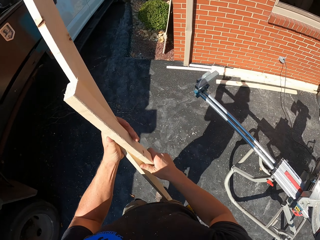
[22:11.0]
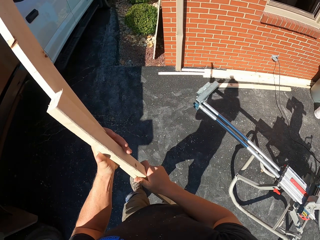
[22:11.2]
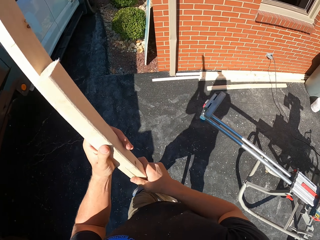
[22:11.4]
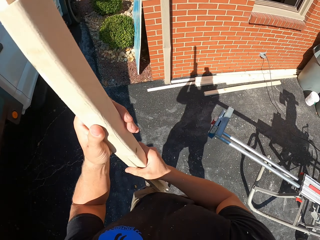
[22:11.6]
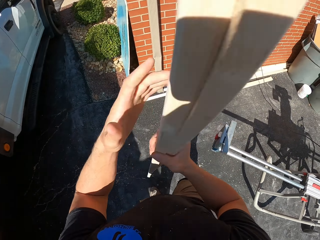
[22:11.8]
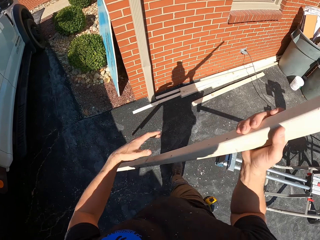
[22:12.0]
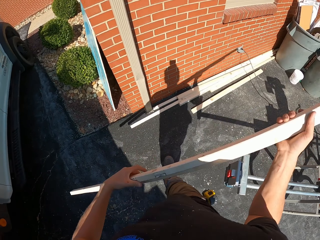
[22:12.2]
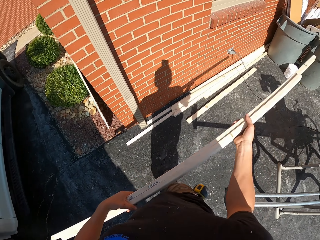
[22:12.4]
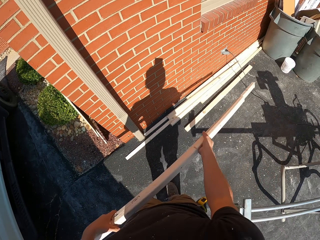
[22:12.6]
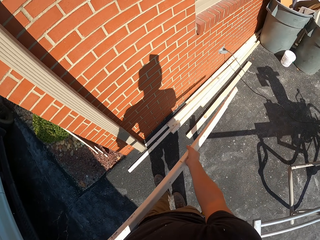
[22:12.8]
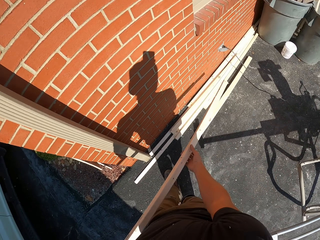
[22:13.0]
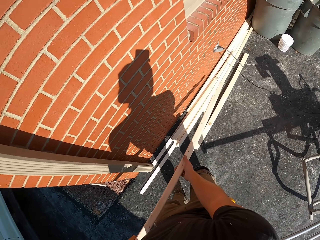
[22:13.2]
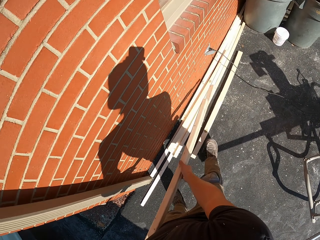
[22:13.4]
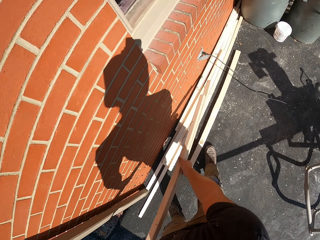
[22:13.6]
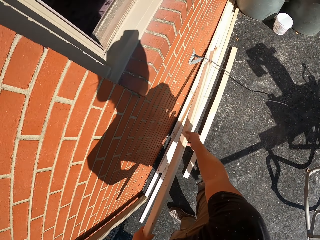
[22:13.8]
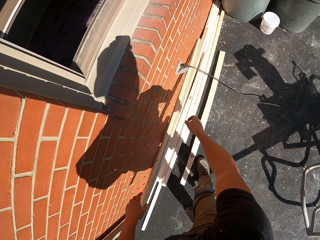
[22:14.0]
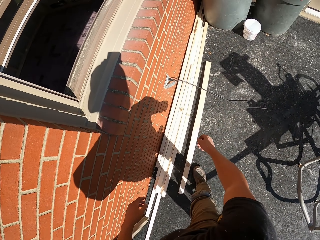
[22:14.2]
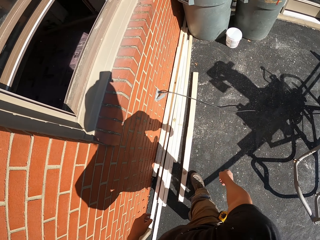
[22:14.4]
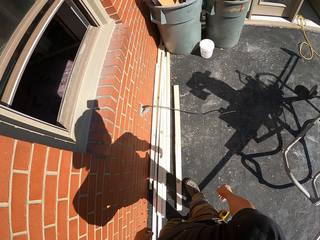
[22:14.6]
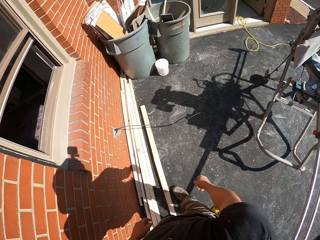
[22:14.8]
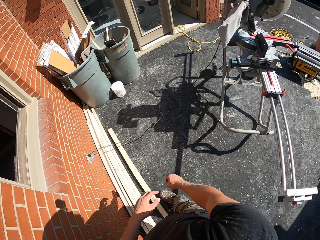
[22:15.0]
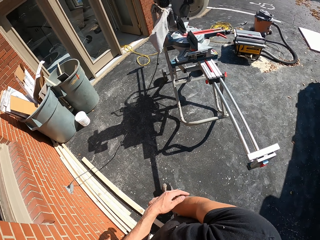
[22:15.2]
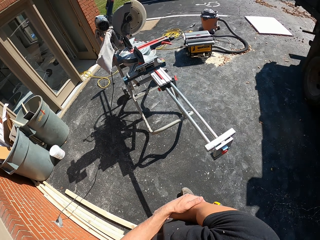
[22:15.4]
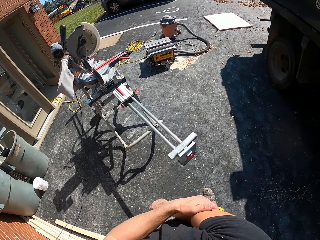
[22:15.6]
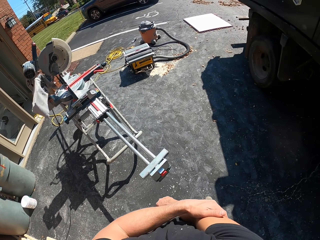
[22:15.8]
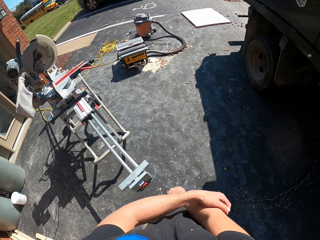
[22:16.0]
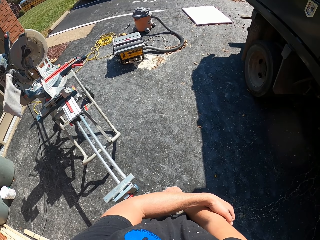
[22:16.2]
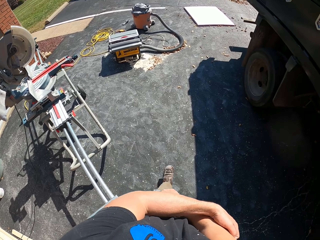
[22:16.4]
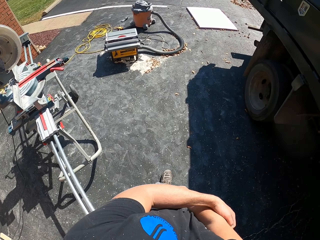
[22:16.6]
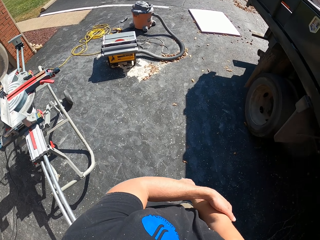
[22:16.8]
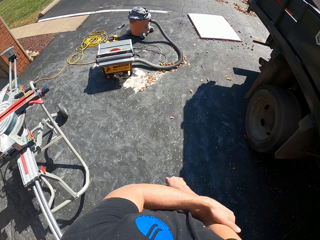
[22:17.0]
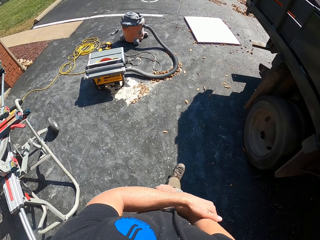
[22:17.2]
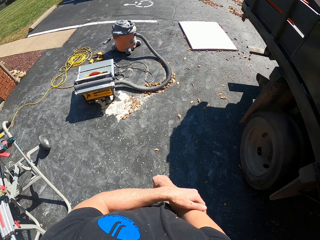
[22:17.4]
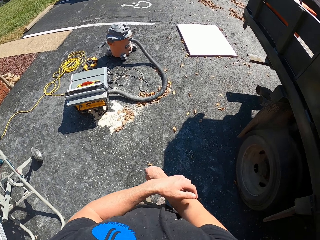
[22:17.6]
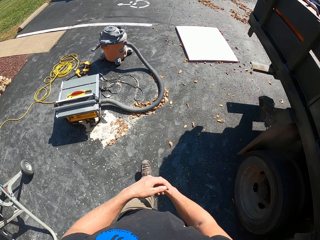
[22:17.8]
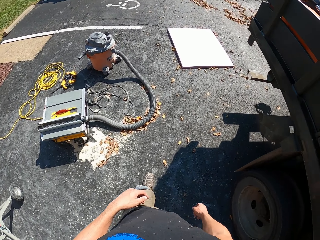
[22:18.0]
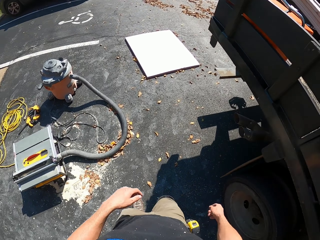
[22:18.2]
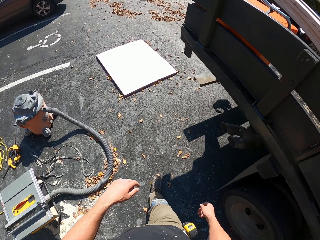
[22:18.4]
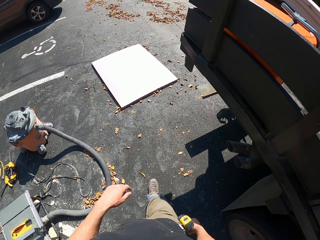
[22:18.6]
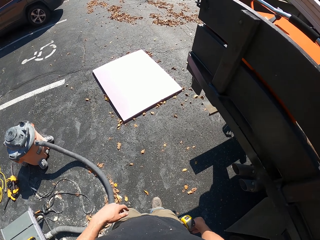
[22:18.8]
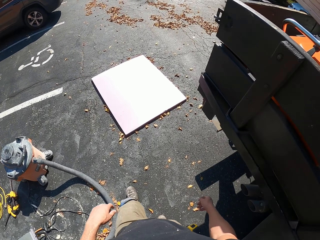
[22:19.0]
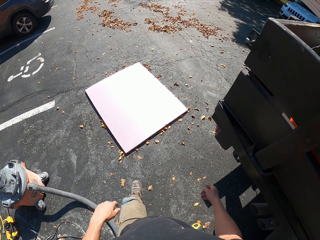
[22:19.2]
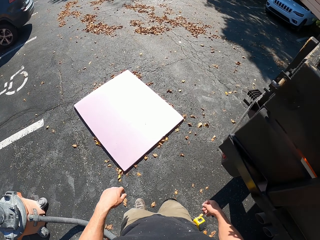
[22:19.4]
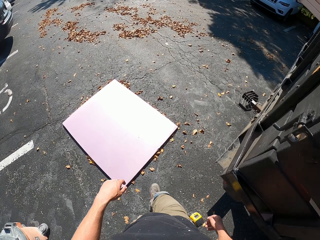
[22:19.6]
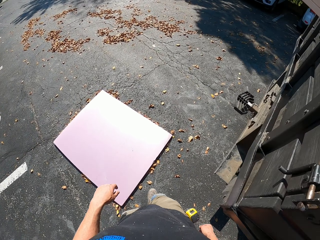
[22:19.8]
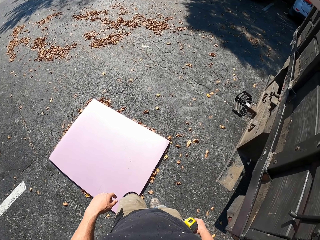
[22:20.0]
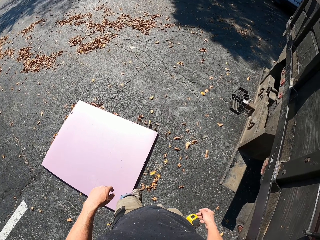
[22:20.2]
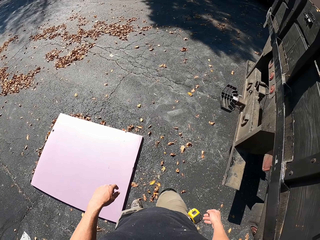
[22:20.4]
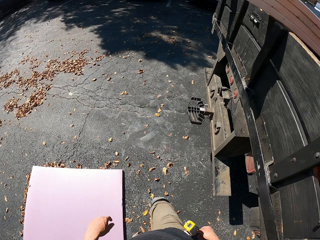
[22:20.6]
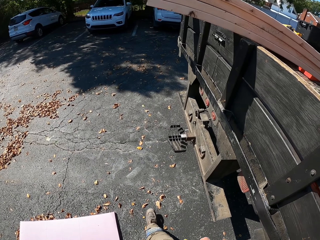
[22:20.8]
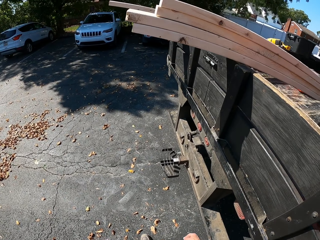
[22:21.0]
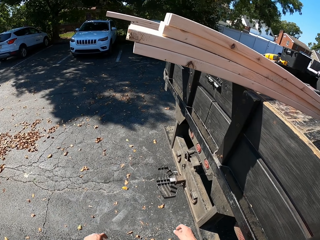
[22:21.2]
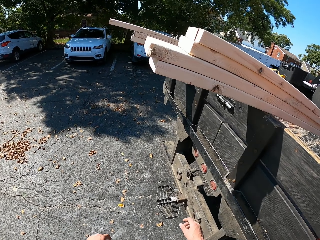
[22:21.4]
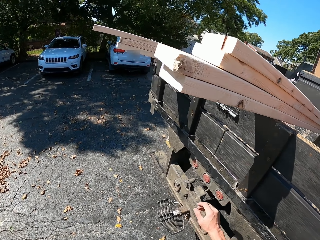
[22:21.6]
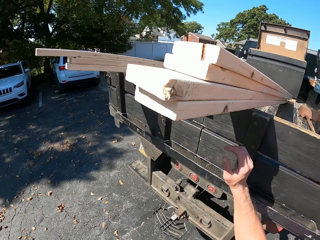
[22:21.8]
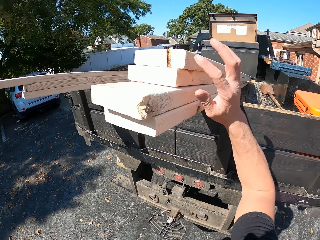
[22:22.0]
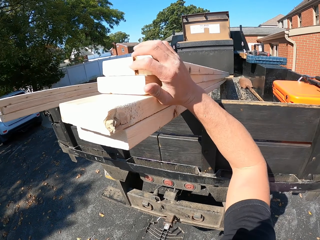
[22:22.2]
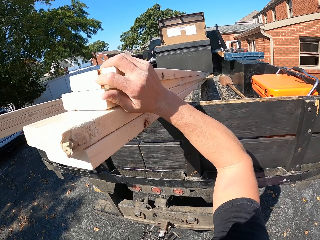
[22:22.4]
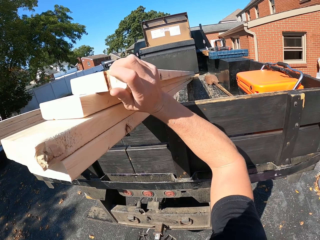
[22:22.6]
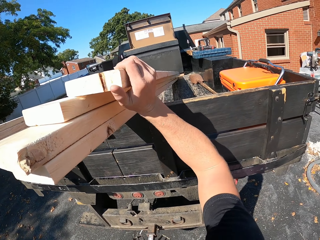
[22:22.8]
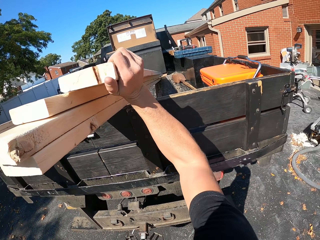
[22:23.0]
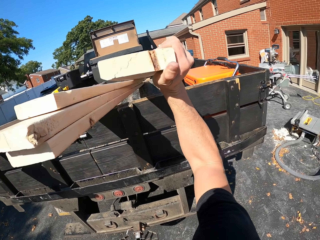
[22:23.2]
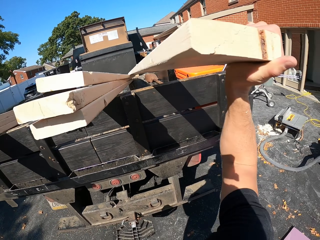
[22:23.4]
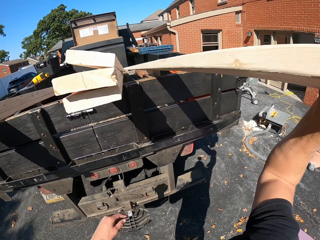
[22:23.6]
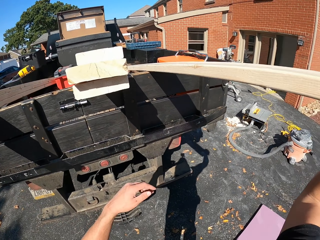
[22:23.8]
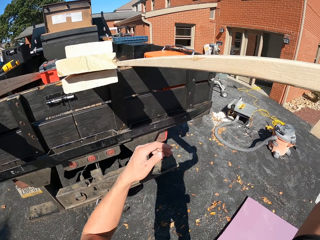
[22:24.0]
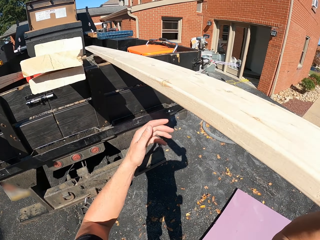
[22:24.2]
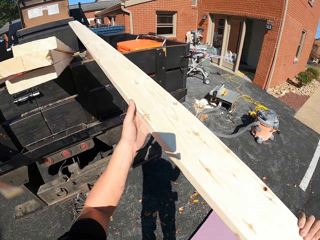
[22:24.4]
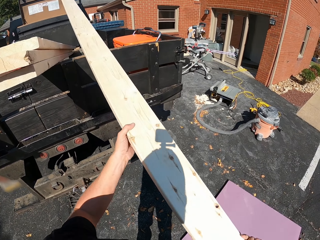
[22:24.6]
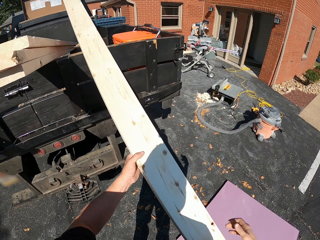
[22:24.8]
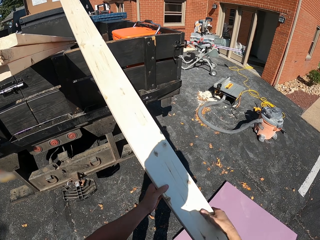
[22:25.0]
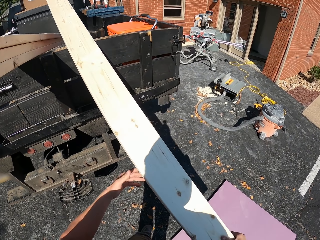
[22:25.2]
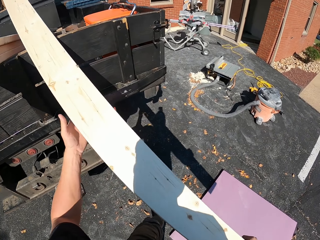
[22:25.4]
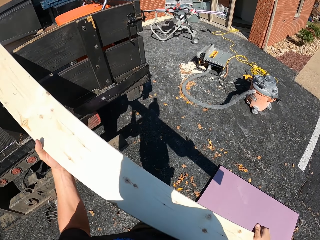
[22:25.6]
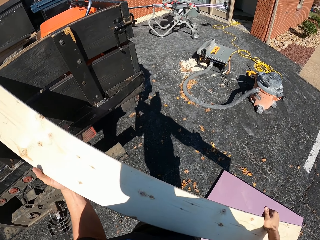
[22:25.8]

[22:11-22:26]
The camera wearer throws the wood together with the other wood on the ground. They move the wood on the ground by left leg. They pick up a wood from the truck.

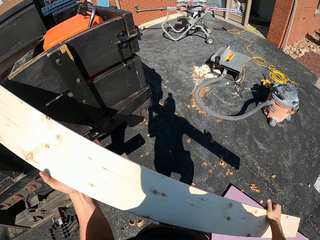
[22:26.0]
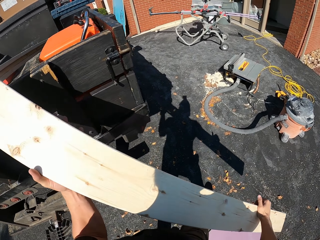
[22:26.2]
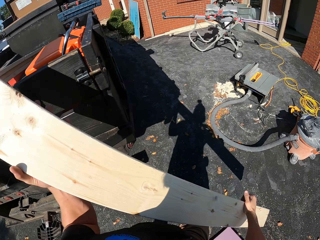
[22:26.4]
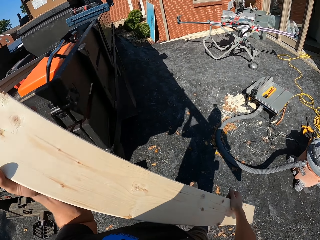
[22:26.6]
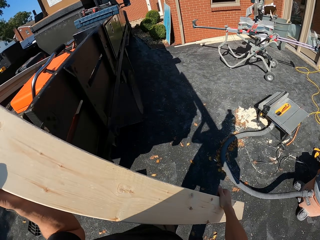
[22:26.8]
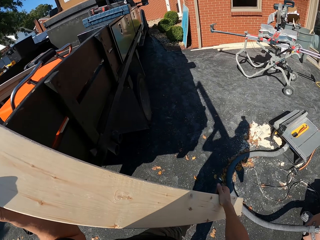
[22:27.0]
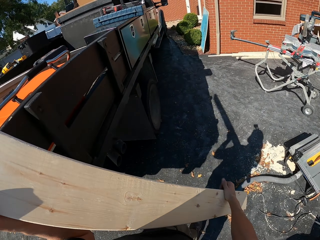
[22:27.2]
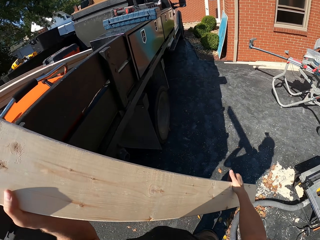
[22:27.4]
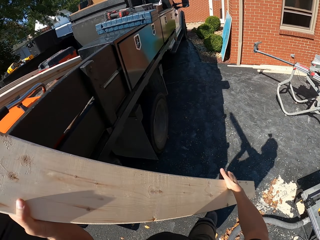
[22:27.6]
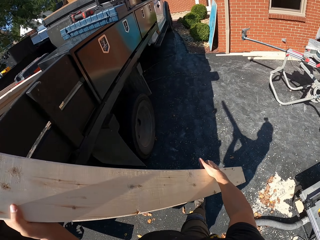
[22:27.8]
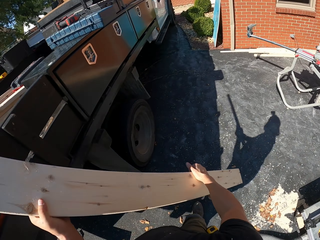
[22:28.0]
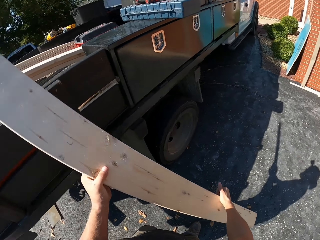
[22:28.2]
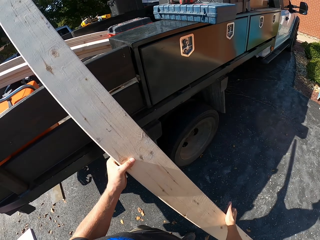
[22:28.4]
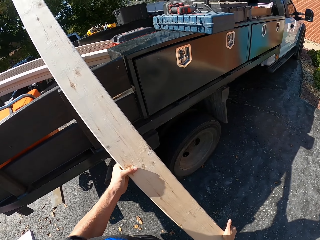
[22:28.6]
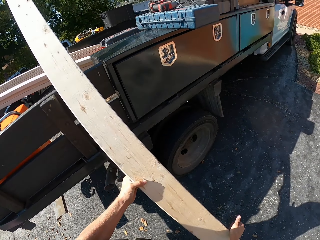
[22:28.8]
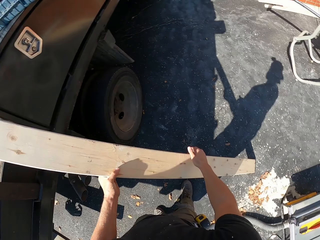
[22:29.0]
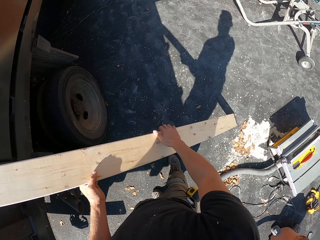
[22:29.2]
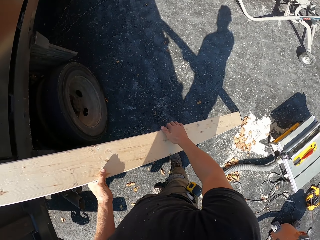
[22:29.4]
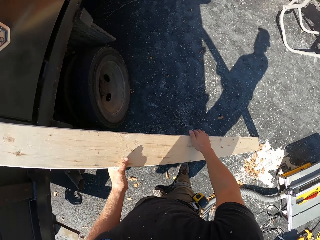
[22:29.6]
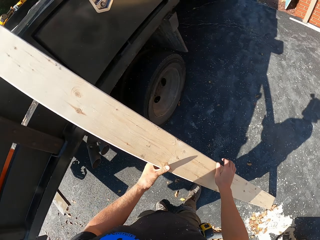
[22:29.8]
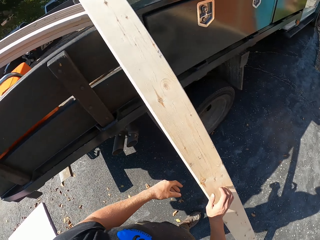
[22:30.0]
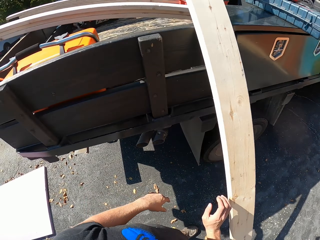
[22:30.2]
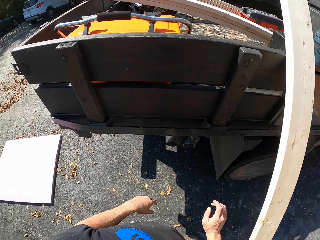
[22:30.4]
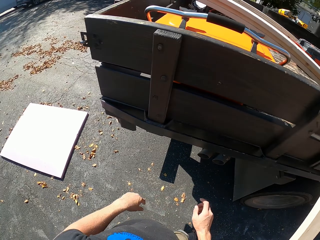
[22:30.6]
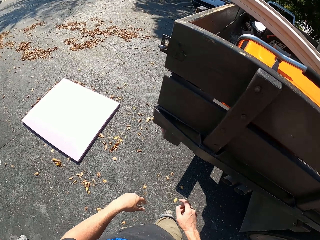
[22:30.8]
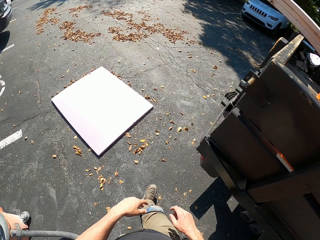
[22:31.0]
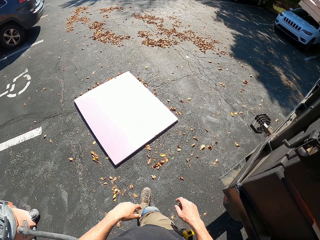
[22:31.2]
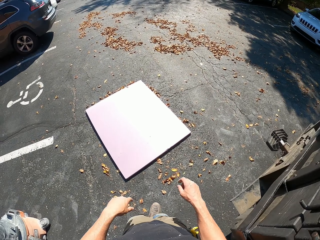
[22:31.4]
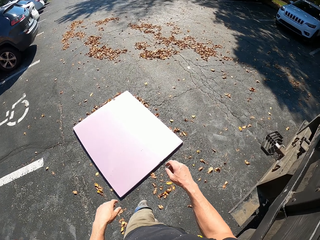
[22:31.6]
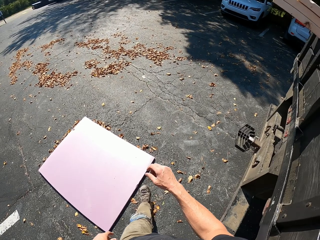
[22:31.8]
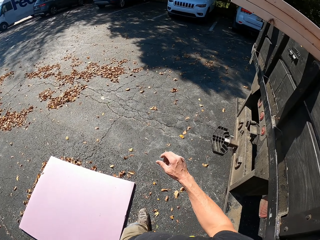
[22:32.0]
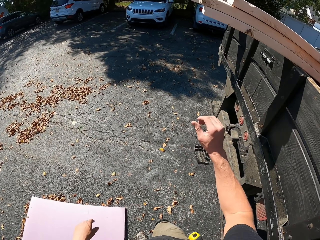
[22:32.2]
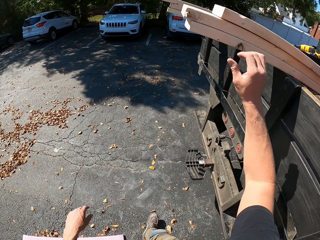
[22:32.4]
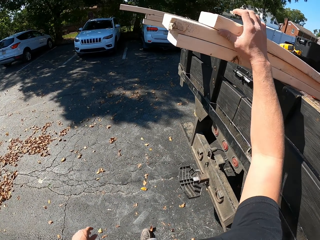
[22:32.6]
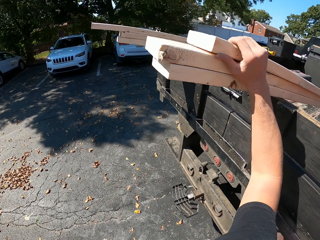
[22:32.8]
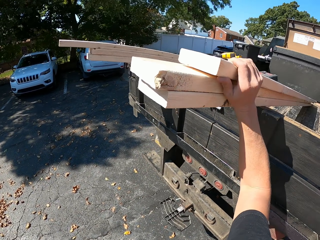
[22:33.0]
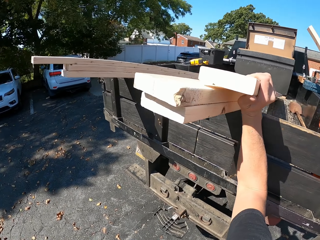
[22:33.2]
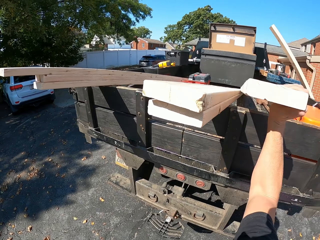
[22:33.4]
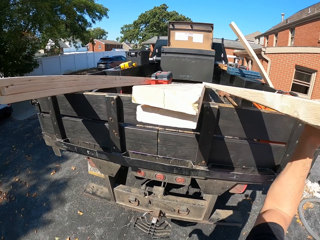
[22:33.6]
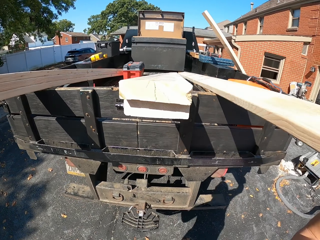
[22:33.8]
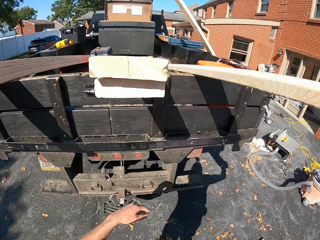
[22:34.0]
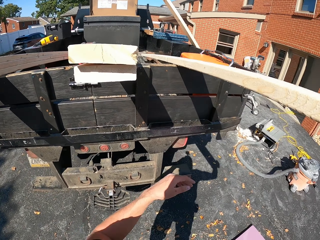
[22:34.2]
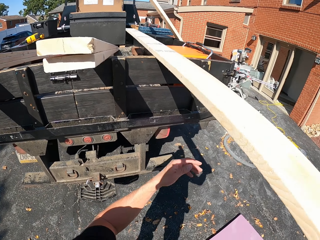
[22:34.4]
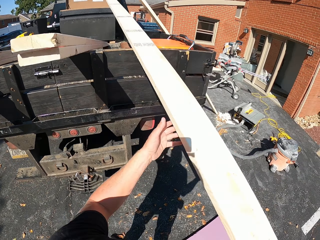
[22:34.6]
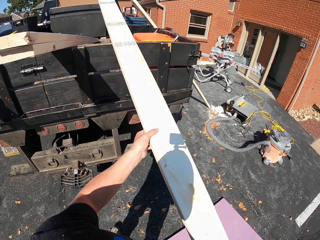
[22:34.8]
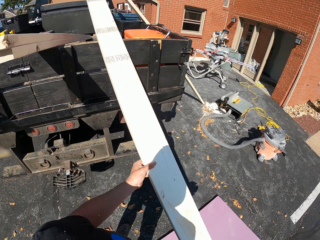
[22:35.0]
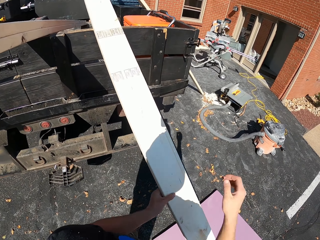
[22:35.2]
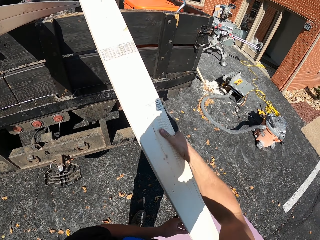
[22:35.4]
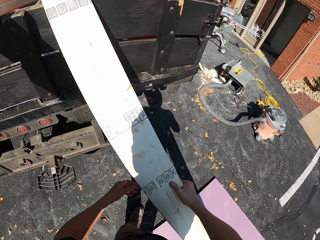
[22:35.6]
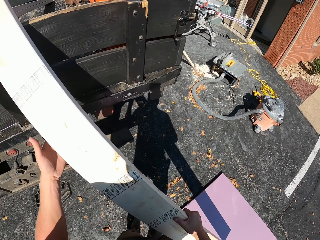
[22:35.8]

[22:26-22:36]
The camera wearer places the wood against the truck. They pick up another wood on the truck.
